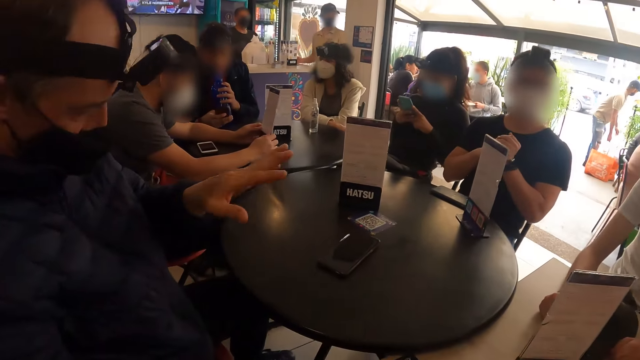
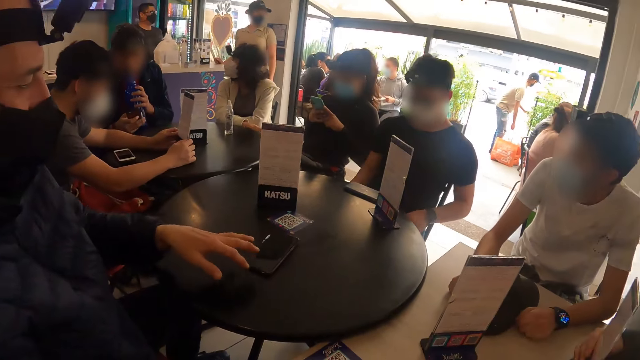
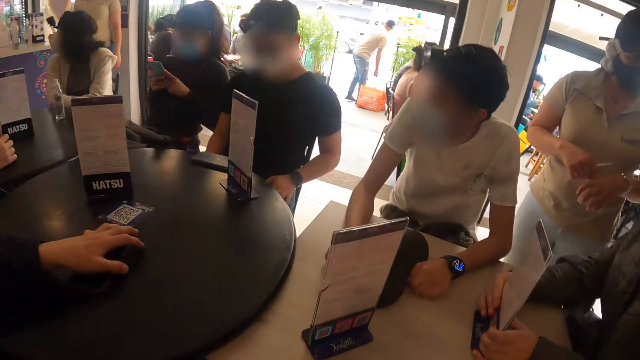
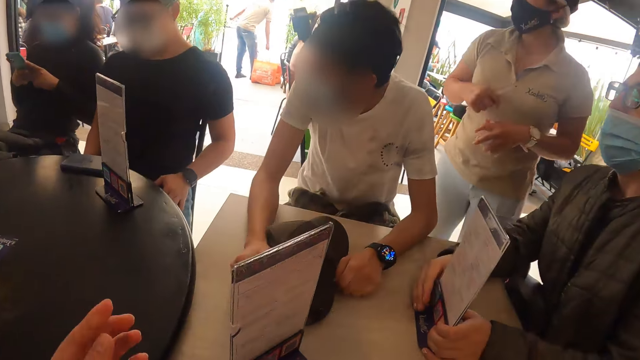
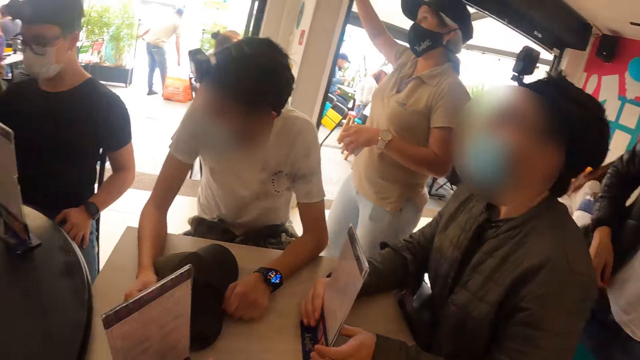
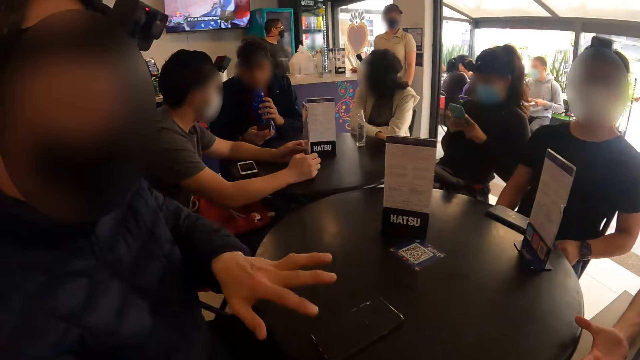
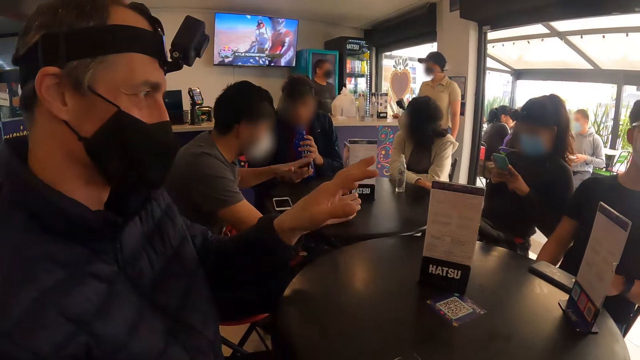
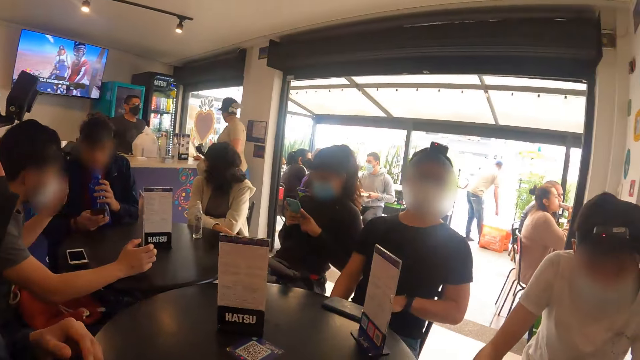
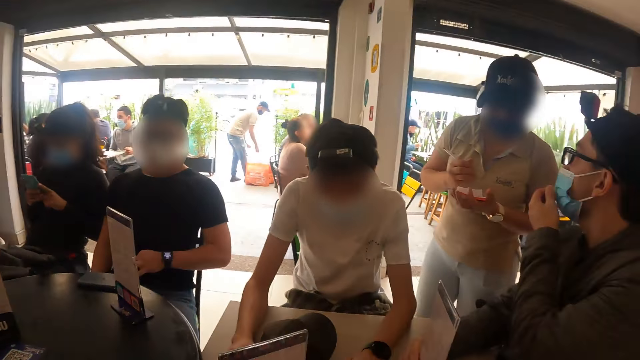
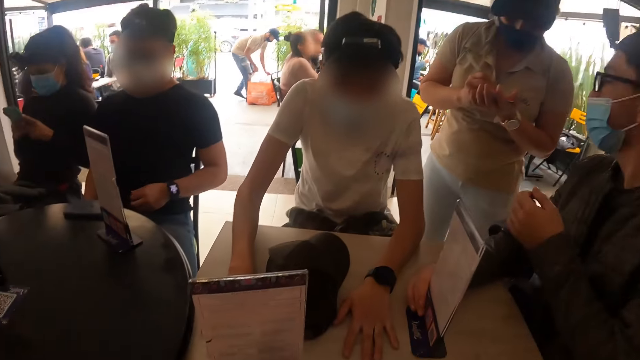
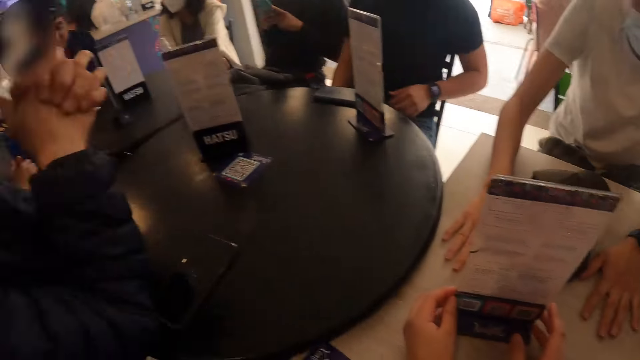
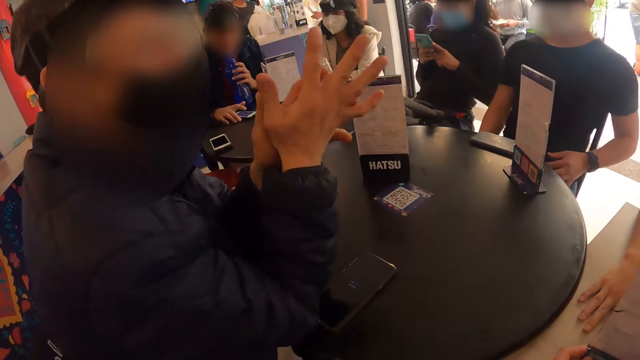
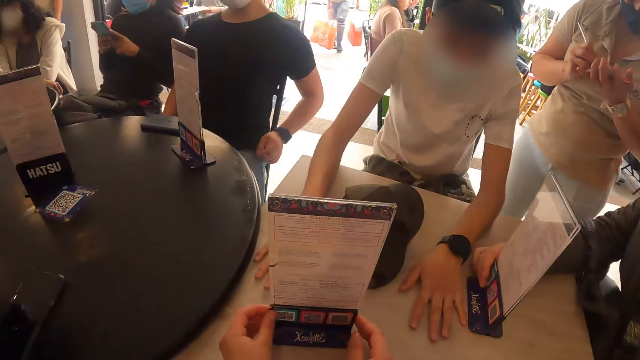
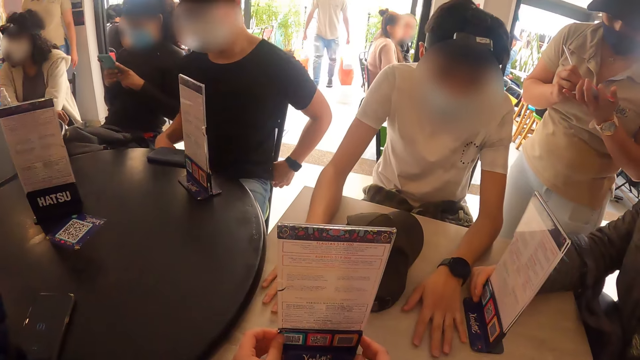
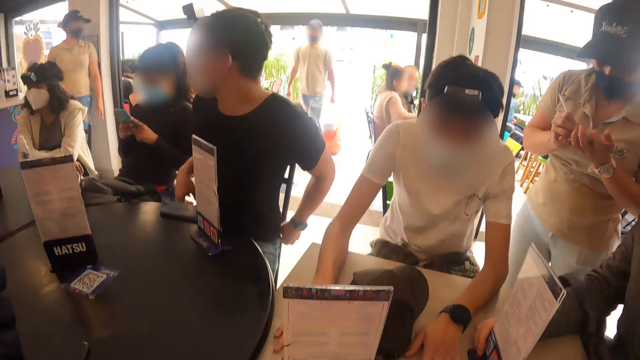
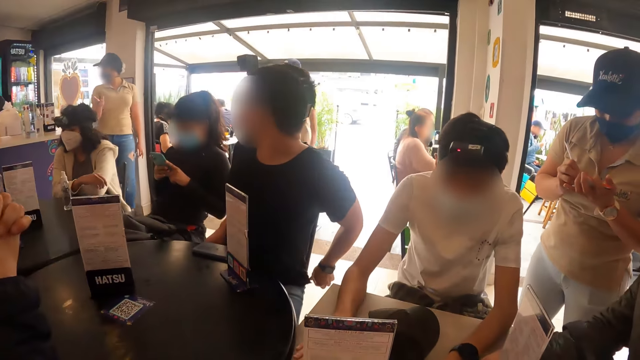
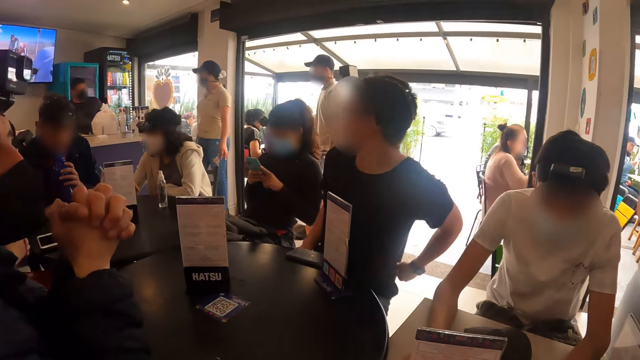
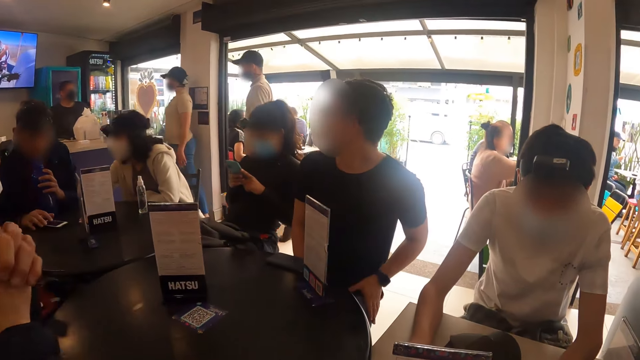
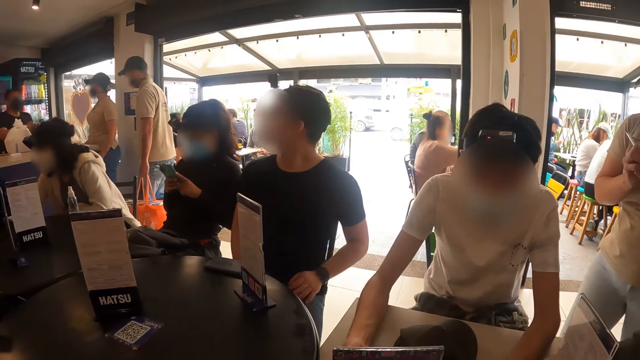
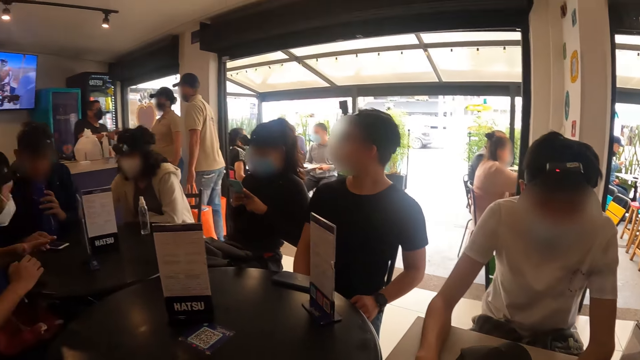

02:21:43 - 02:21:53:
The man gestures with his left hand and takes his phone from the table with his left hand. The waitress raises her right hand. Another man drinks out of a bottle in his hands. The first man gestures with his left hand. A third man gestures with his left hand. A fourth man touches the facemask on his face with his left hand. The waitress writes on the piece of paper in her left hand with the pen in her right hand. The first man rubs his hands against each other. A fifth man adjusts his shirt with both hands. The woman reaches below the table with her right hand.

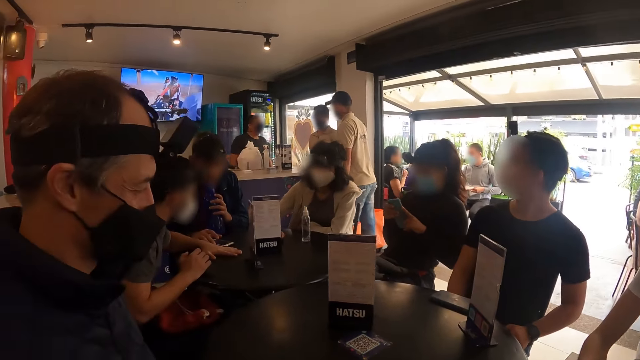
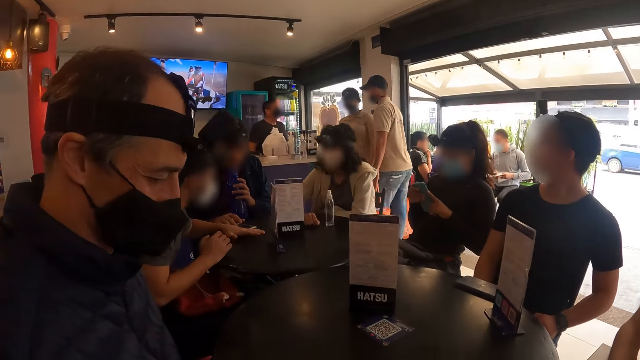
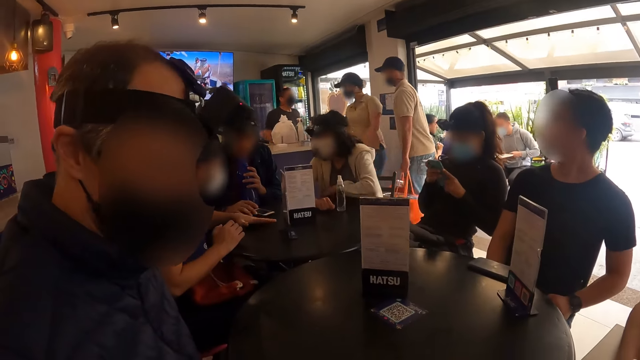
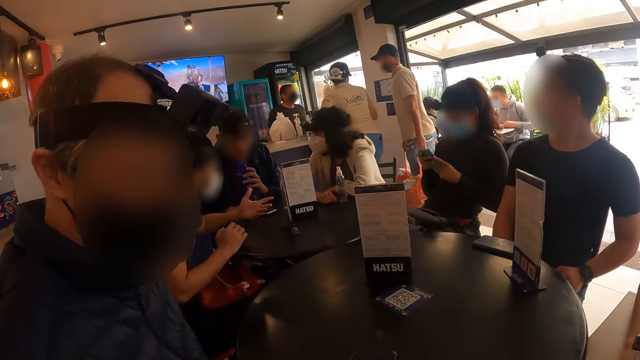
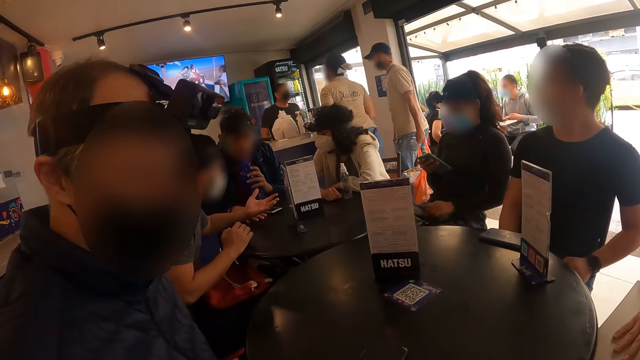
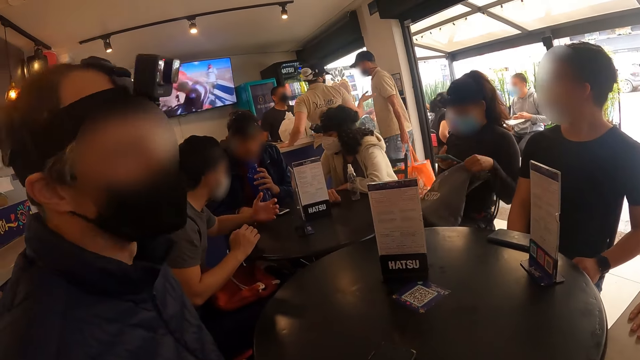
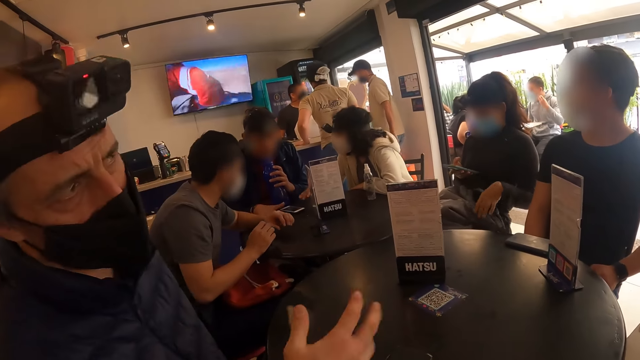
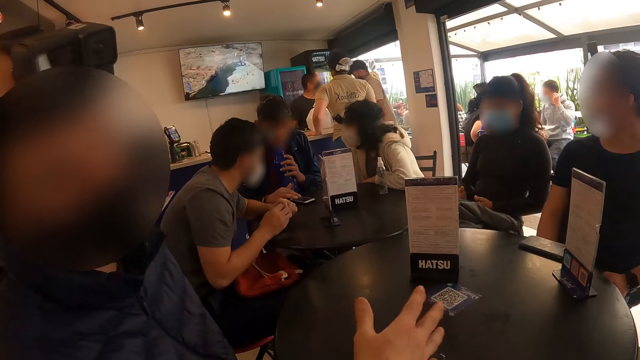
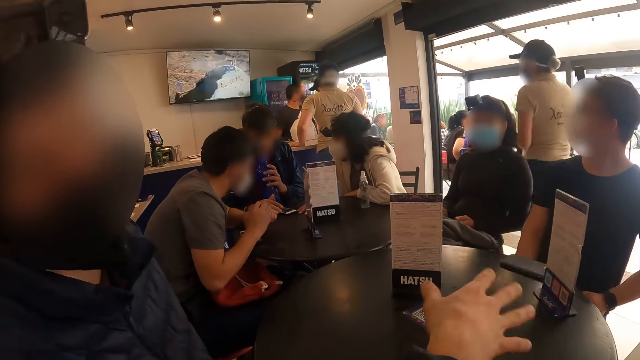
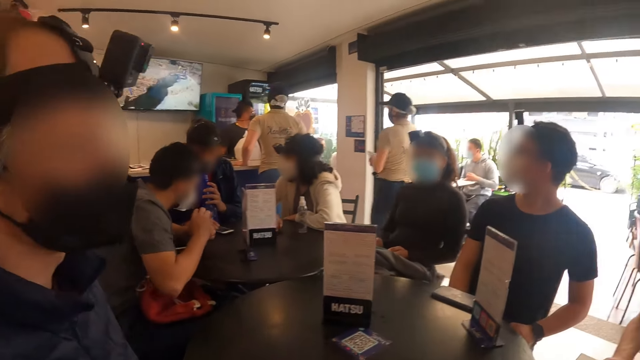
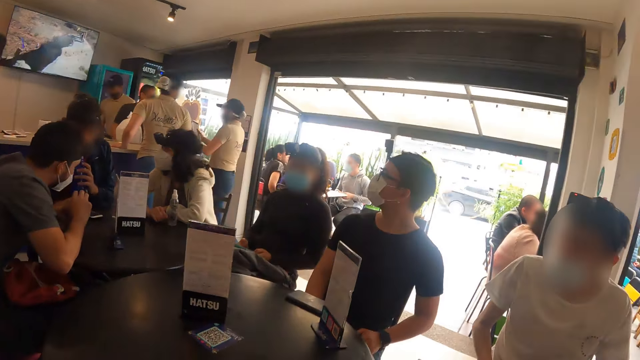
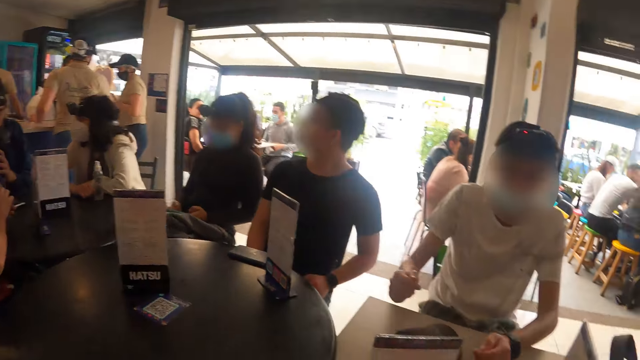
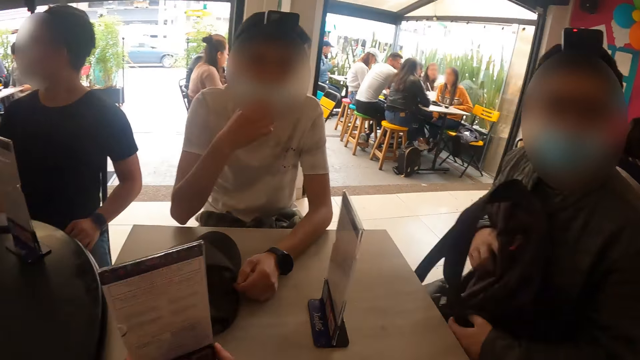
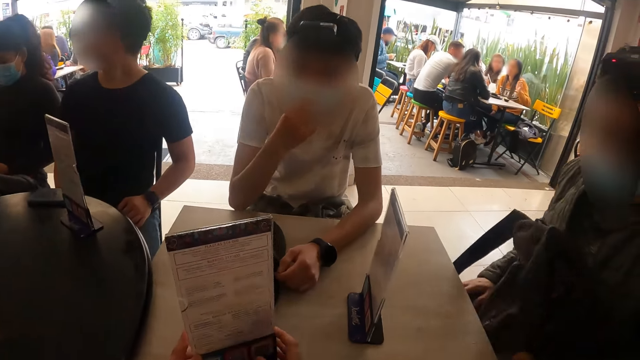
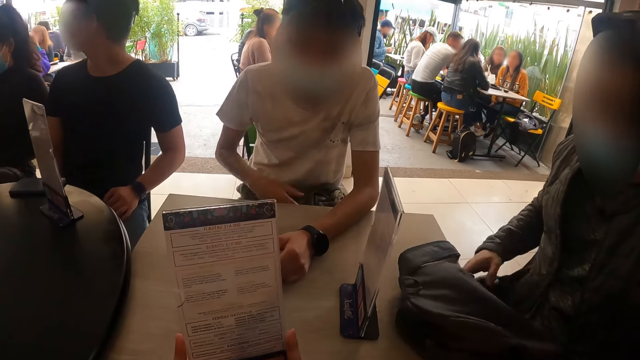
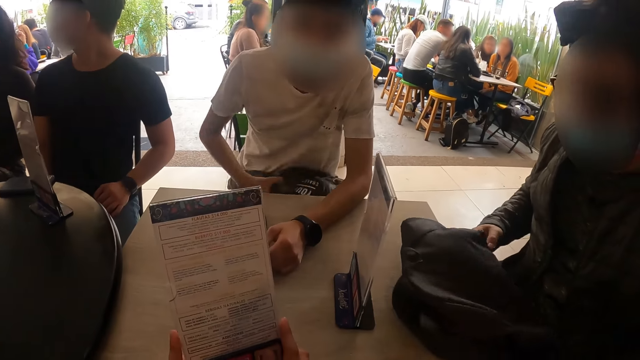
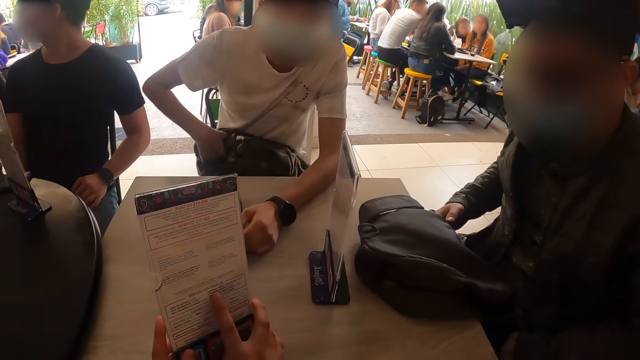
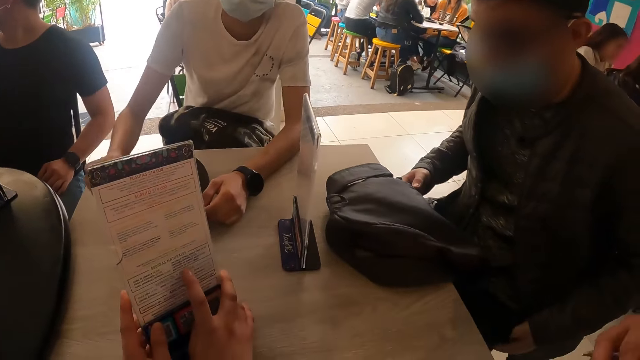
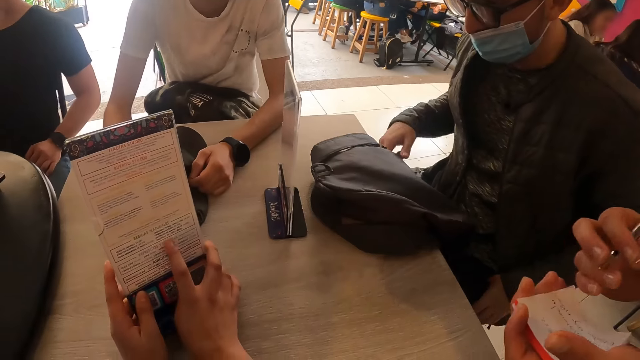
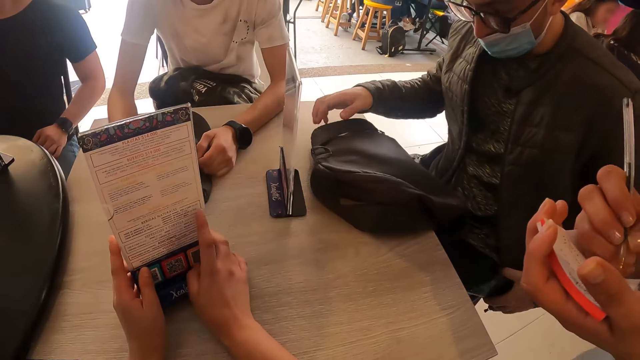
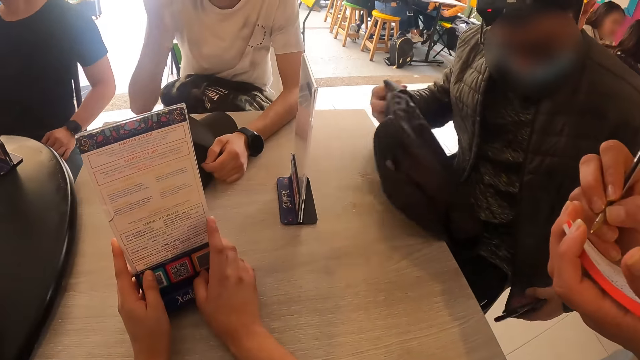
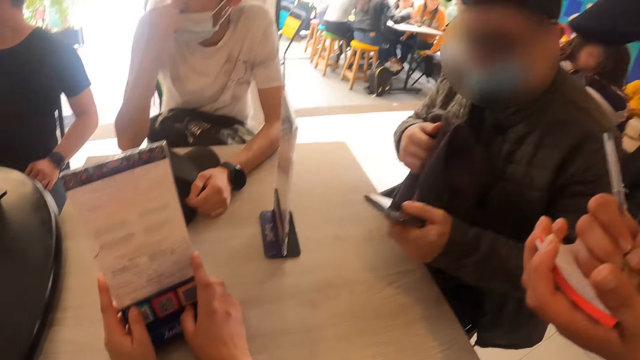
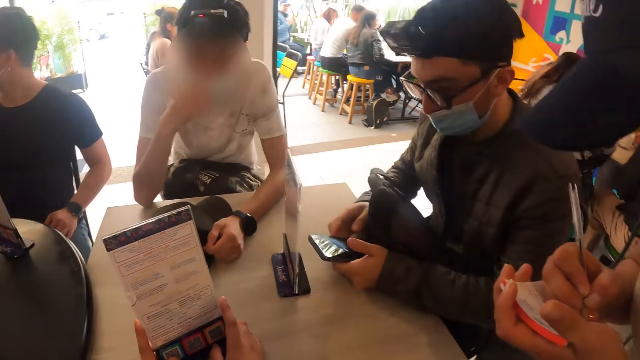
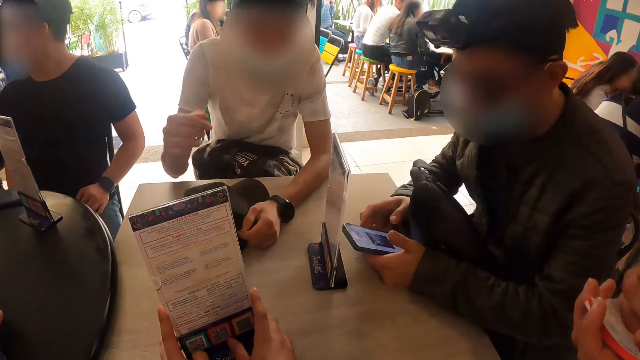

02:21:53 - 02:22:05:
The man taps on the table with his left hand and gestures with his left hand. The woman lifts up the bag on her lap with her left hand, nudges the bag on her lap with her left hand, and drops the bag on her lap with her left hand. Another man gestures with his right hand. The woman holds her phone with both hands. The camera wearer looks at the food menu. A third man lifts a bag on his lap with his right hand. The camera wearer takes the tabletop menu on the table with both hands. A fourth man adjusts the facemask on his face with his right hand. He shifts the jacket on his lap with his right hand. The third man nudges the bag on his lap with his right hand. The camera wearer converses with the waitress. She touches the tabletop menu in both hands with her right index finger. The third man takes out his phone from his pocket with his left hand. The waitress writes on the piece of paper in her left hand with the pen in her right hand. The third man lifts the bag on his lap with his right hand and holds his phone in his left hand with his right hand.
